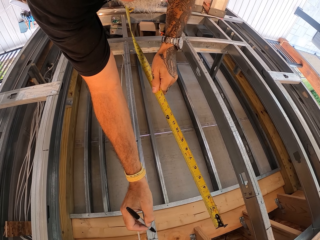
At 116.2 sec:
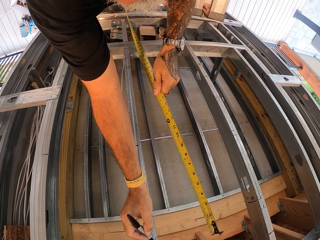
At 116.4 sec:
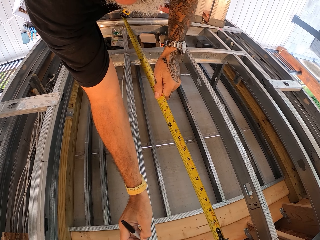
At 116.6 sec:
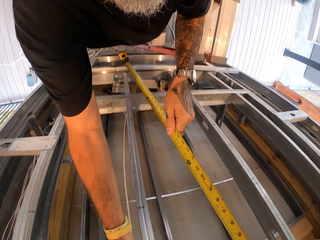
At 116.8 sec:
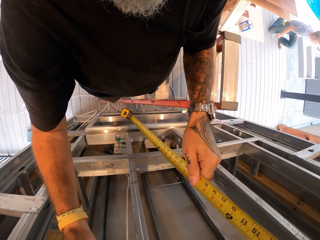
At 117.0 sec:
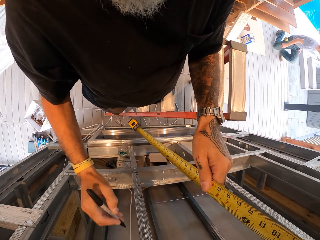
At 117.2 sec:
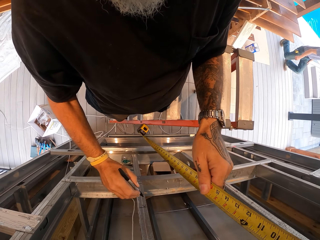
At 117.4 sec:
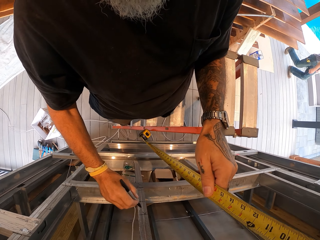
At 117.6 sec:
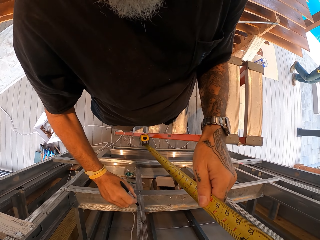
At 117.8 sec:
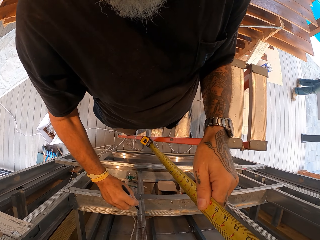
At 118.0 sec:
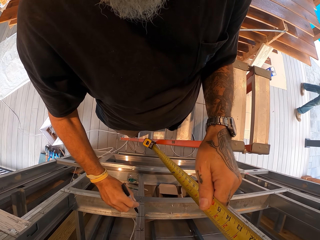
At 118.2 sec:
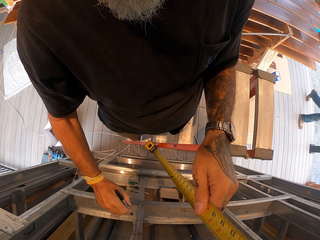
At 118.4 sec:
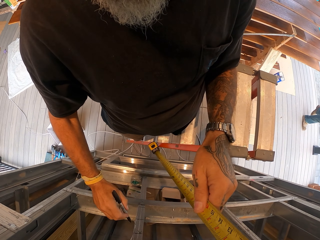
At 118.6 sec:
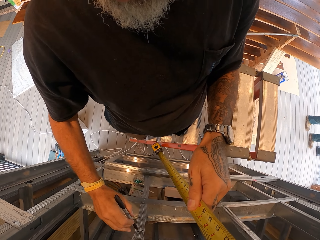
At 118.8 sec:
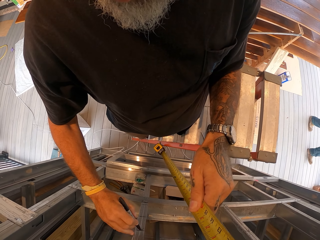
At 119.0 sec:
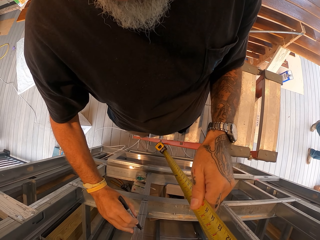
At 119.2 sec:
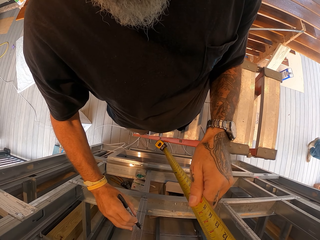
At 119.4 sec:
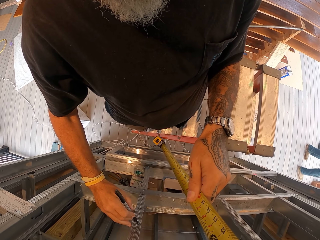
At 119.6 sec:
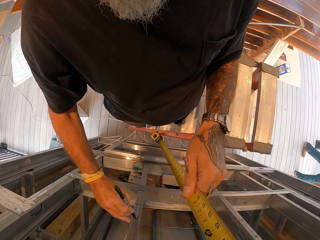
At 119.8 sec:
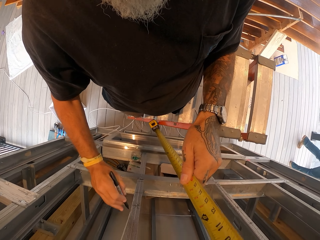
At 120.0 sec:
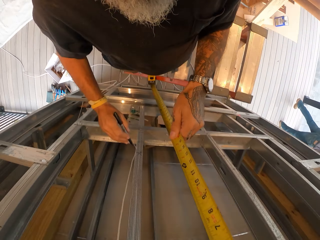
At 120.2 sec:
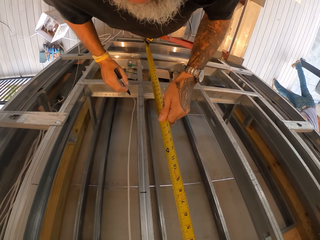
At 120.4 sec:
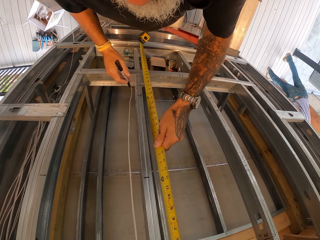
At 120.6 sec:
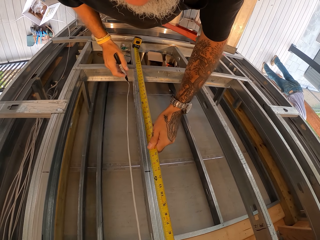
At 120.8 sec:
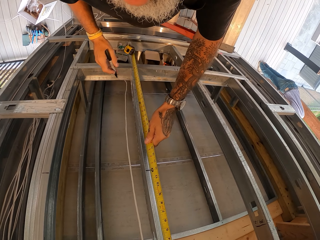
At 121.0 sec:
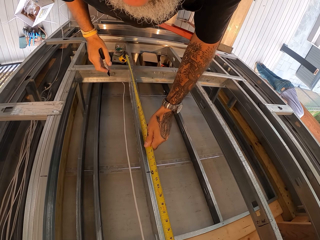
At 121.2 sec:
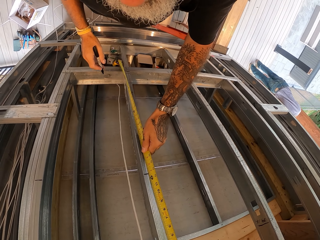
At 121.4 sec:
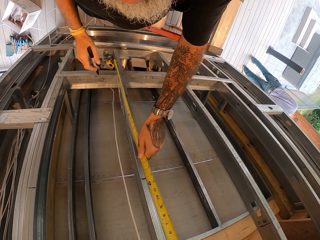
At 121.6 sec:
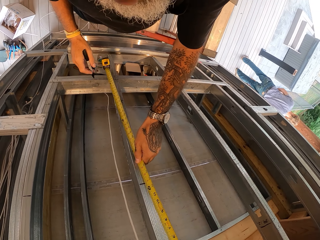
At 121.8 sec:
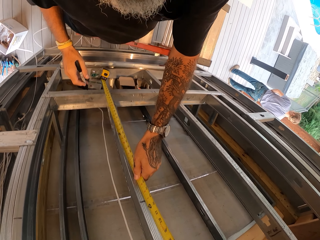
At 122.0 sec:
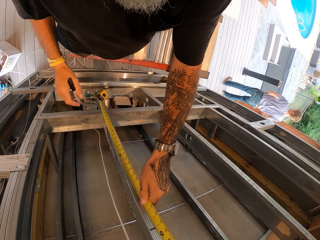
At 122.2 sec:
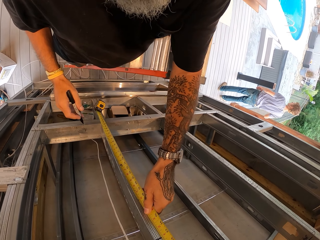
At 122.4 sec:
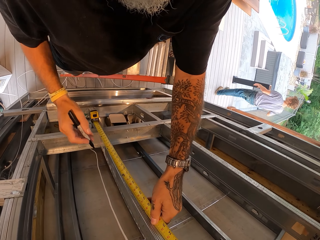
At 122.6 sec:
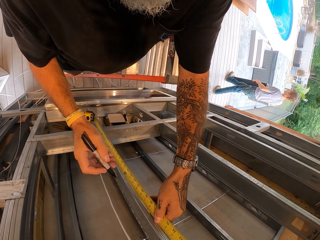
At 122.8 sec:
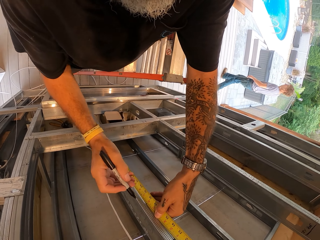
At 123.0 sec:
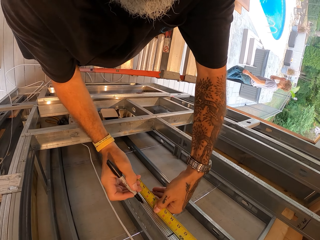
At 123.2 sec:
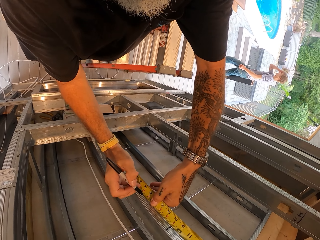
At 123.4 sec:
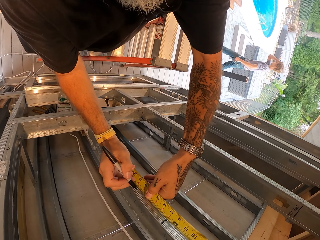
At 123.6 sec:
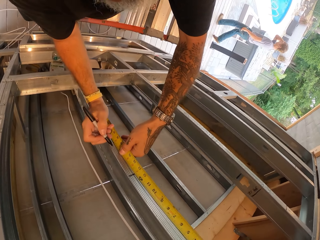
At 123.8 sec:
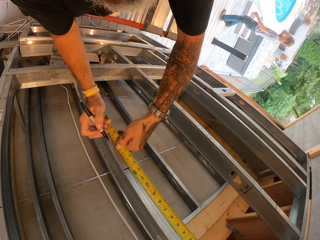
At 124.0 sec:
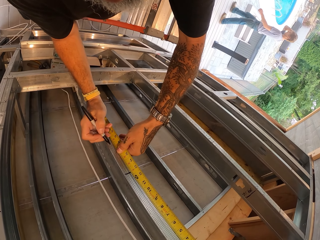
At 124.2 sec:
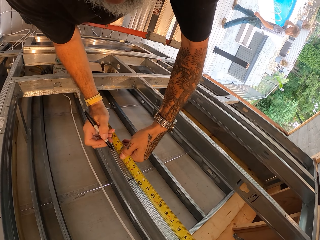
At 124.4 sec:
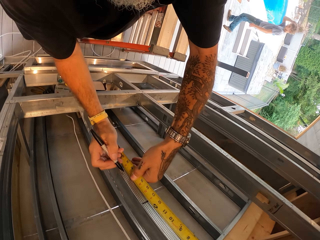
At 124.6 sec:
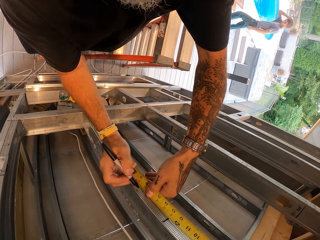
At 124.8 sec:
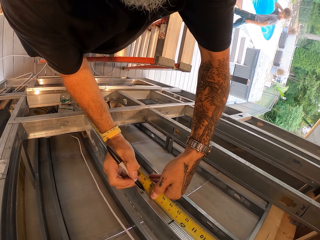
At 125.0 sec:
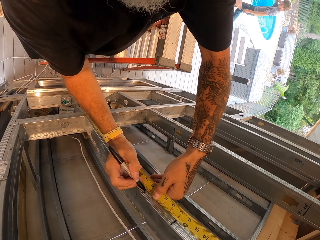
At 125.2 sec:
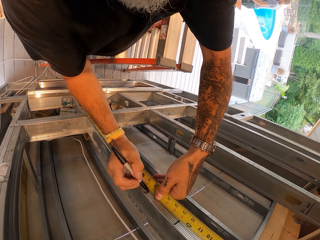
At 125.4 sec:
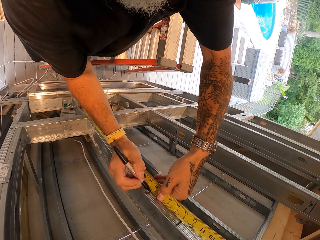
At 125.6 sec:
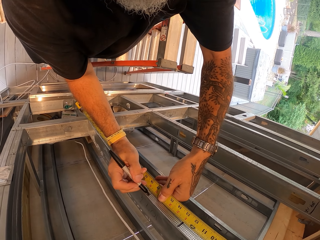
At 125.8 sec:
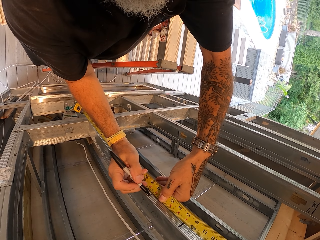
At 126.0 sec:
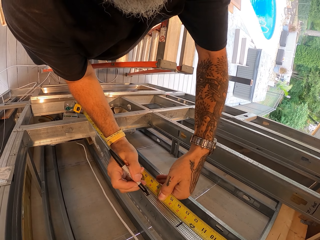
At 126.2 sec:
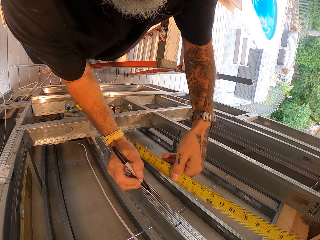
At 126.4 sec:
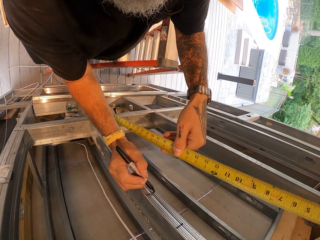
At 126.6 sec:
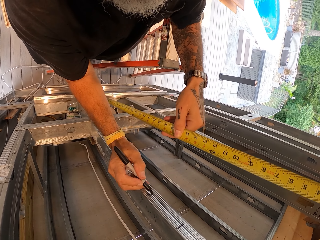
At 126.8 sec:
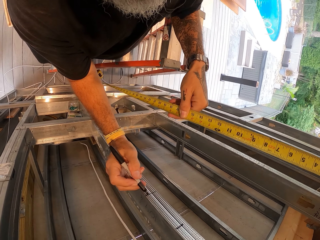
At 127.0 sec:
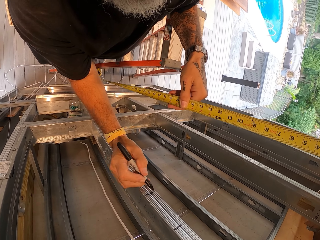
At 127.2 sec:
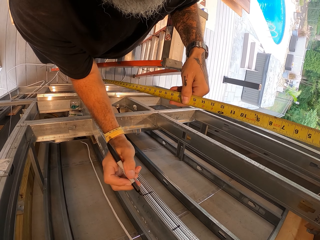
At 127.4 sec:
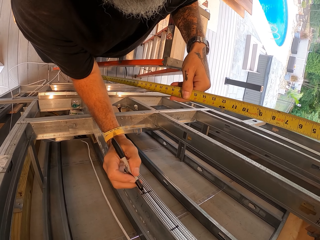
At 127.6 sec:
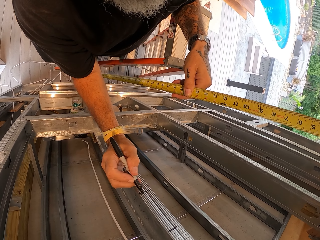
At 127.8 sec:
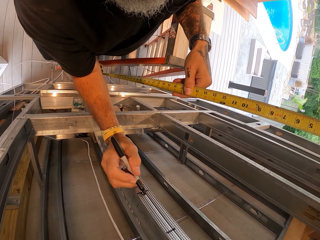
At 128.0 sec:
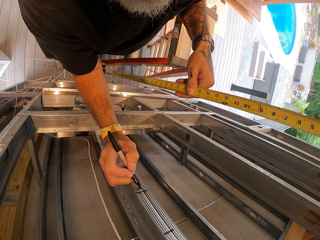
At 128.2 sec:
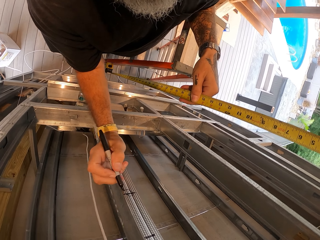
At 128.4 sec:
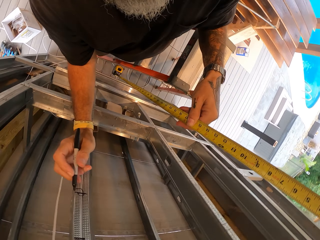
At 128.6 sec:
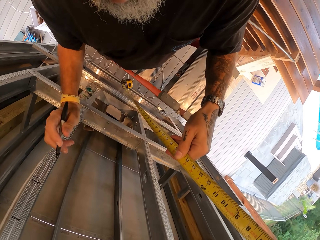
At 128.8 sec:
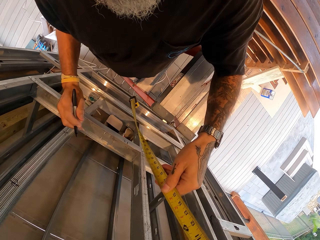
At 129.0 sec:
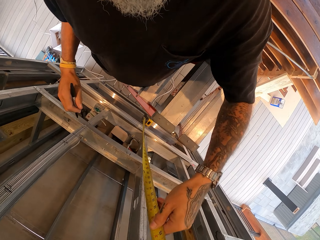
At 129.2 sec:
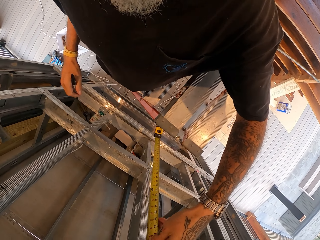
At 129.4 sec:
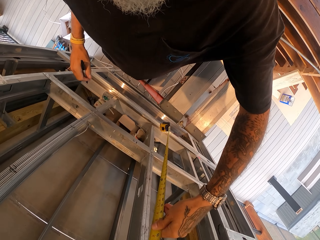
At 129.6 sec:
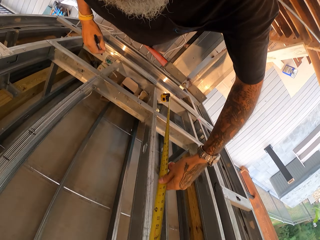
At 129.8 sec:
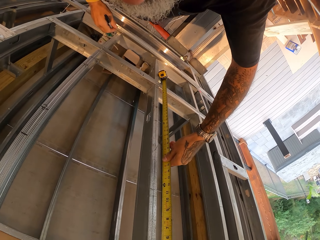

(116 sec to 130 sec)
The camera wearer measures bars with a measuring tape. They mark the bars with a construction pen.

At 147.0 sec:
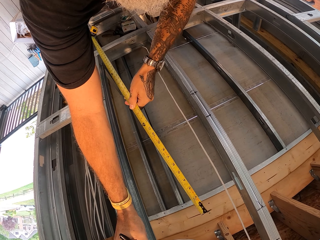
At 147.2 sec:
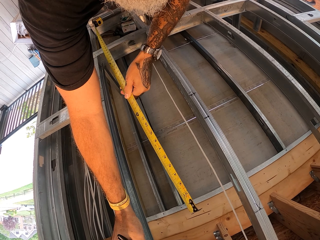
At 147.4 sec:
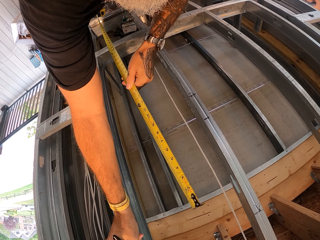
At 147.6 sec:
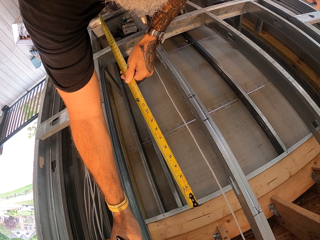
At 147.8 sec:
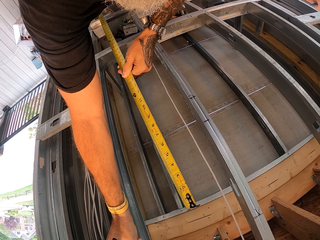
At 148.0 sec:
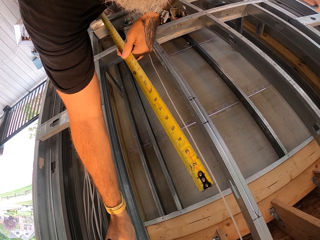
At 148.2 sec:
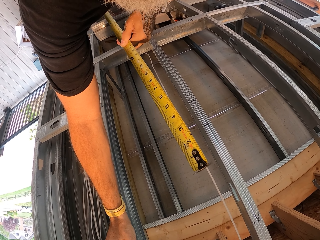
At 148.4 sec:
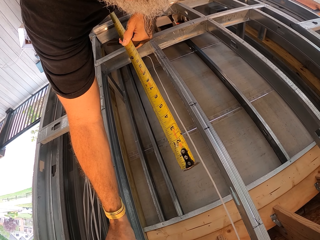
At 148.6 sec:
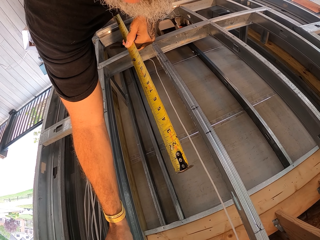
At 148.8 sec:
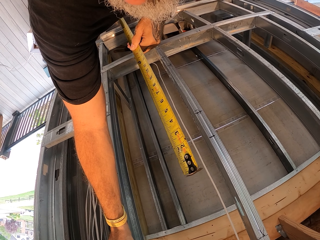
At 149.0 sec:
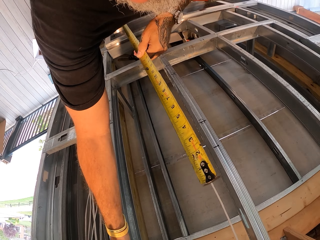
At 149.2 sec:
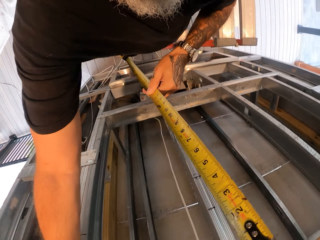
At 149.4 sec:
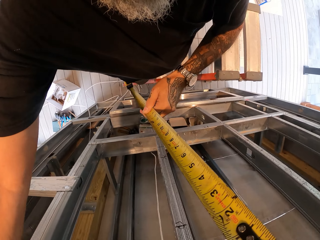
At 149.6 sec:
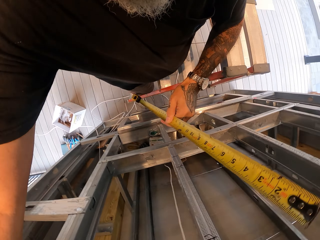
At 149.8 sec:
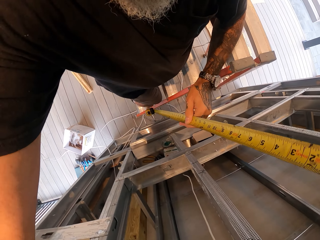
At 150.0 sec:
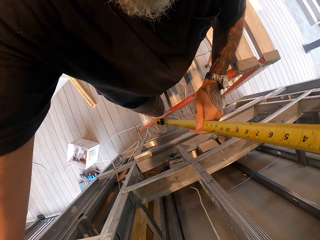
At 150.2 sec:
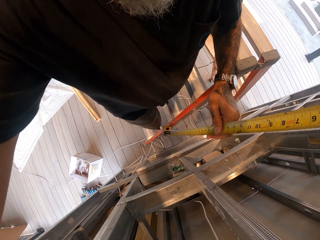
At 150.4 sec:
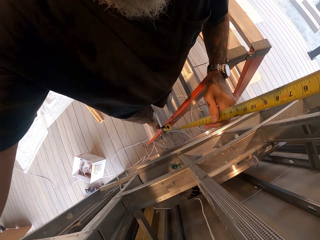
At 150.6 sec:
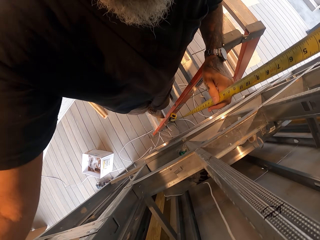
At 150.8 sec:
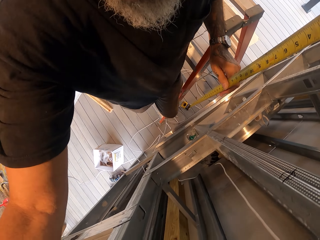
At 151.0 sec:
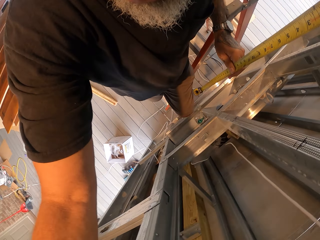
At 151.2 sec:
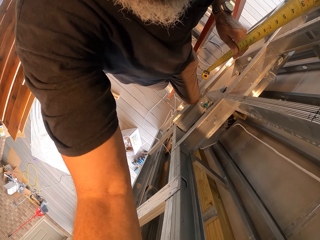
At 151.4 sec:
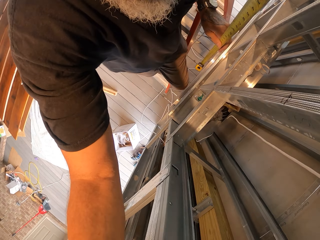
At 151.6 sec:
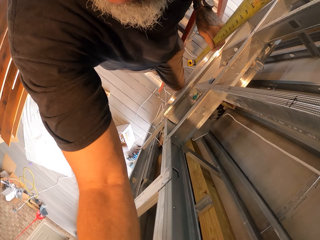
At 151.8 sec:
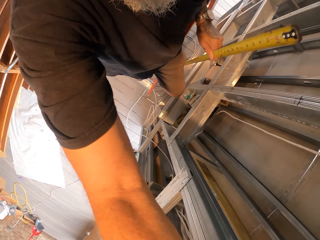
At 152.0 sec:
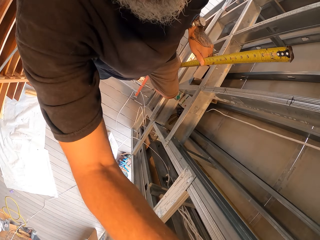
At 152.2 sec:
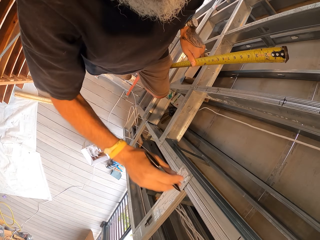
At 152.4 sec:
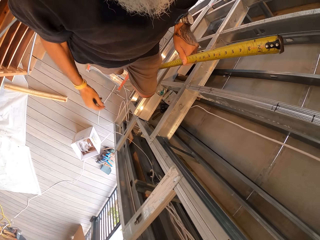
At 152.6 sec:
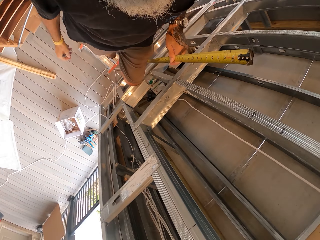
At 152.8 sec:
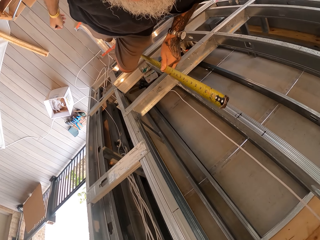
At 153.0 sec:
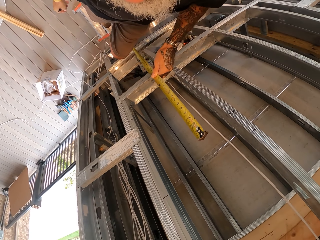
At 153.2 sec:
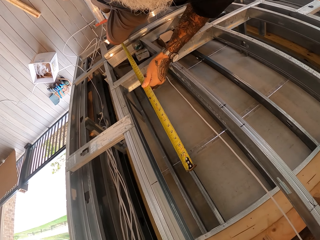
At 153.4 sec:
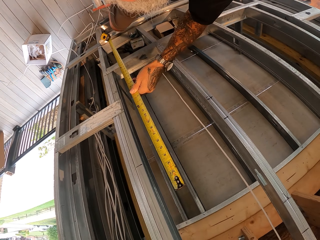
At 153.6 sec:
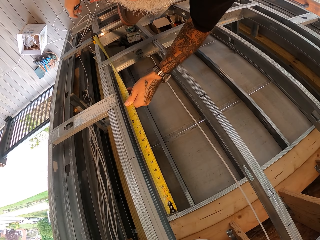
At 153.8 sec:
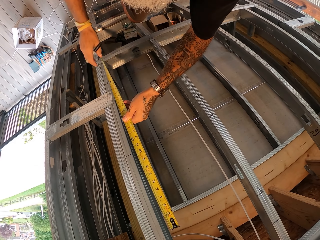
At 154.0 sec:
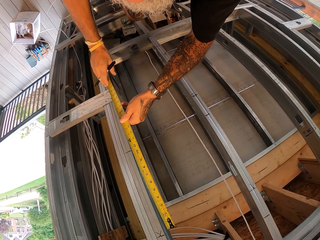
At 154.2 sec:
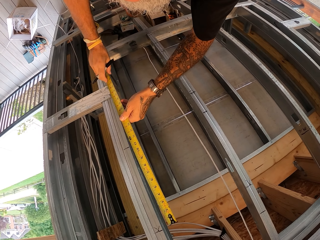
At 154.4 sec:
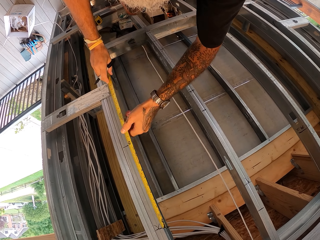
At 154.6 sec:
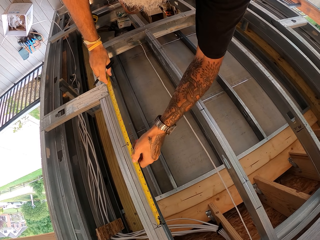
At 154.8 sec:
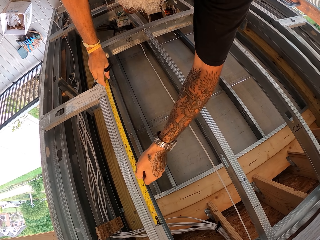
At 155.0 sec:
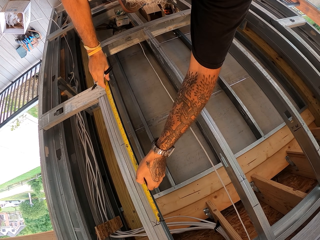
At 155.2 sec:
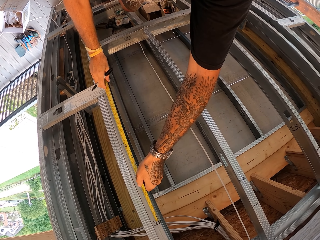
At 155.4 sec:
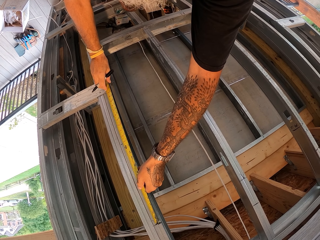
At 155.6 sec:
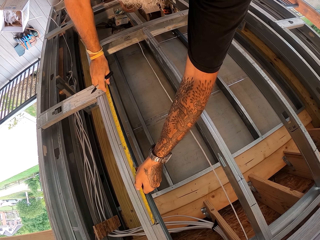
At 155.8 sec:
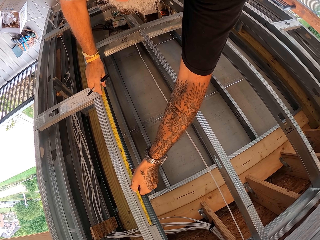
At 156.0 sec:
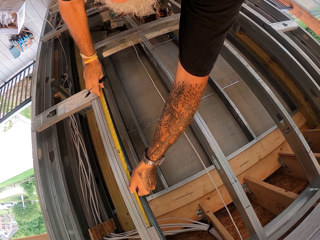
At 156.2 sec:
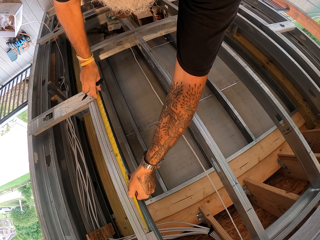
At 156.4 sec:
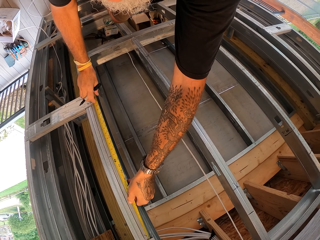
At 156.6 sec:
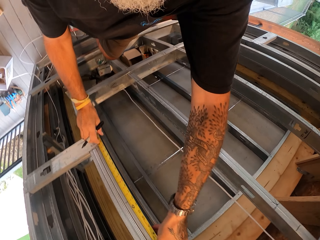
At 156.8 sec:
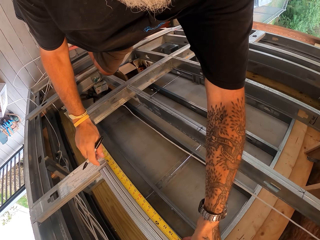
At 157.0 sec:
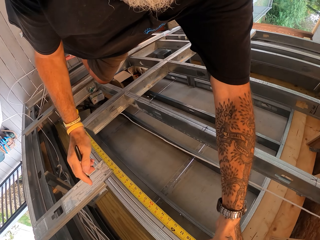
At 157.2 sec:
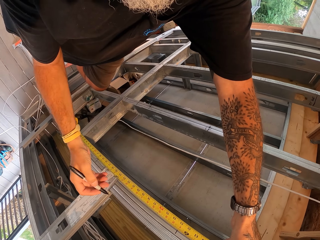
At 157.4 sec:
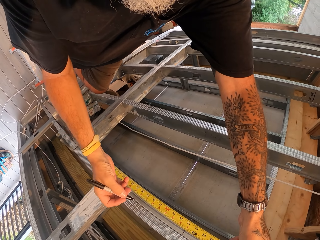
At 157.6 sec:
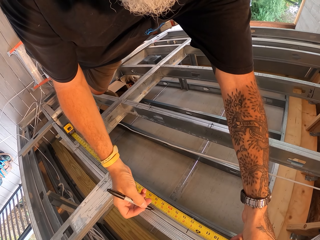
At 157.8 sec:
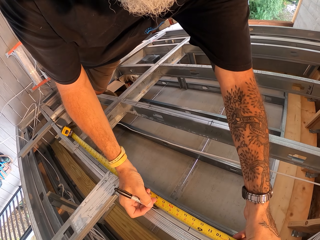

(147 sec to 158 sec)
The camera wearer marks bars with a construction pen. They measure the bars with a measuring tape.
